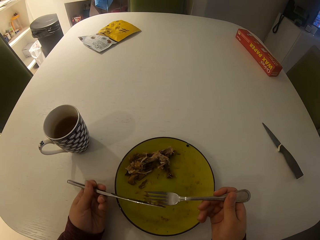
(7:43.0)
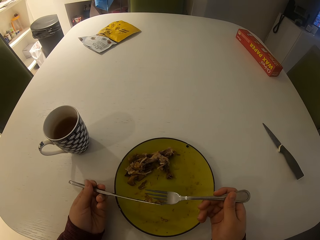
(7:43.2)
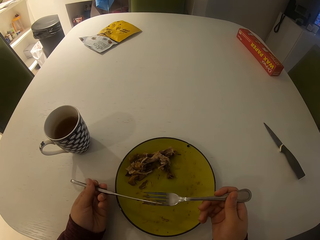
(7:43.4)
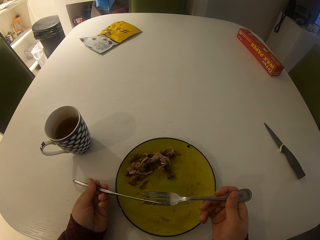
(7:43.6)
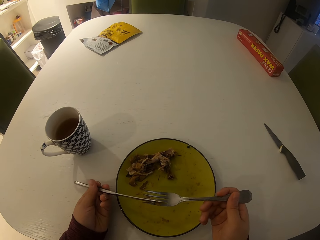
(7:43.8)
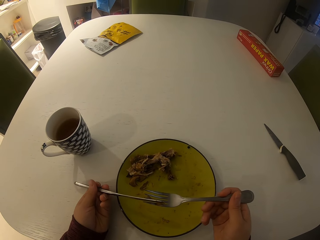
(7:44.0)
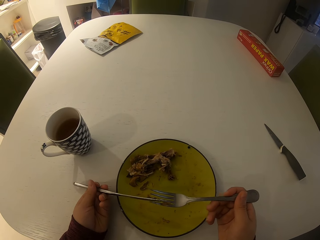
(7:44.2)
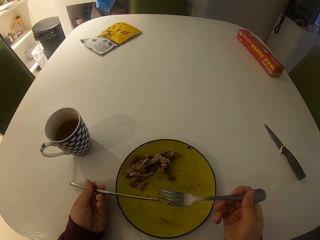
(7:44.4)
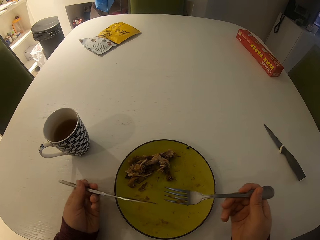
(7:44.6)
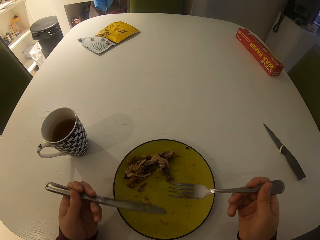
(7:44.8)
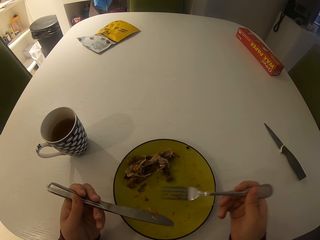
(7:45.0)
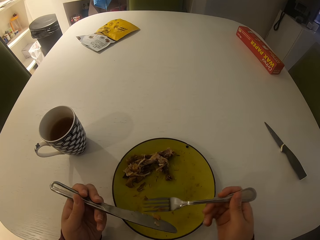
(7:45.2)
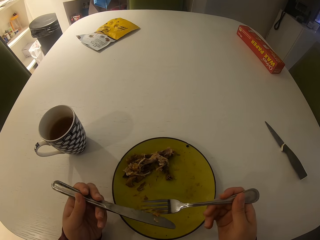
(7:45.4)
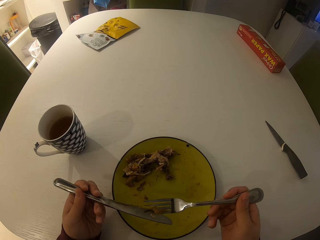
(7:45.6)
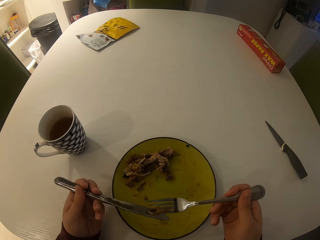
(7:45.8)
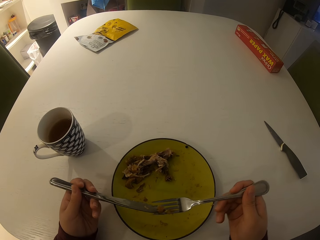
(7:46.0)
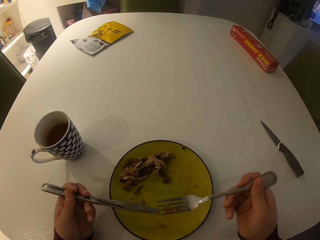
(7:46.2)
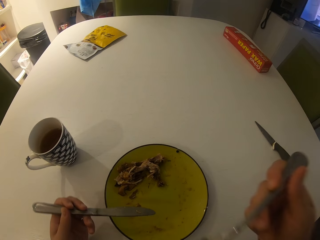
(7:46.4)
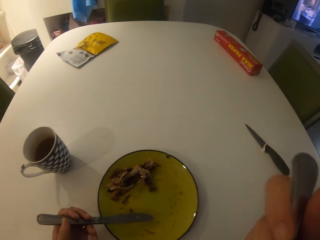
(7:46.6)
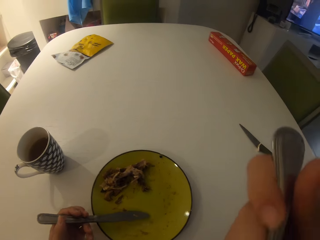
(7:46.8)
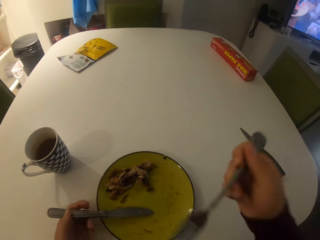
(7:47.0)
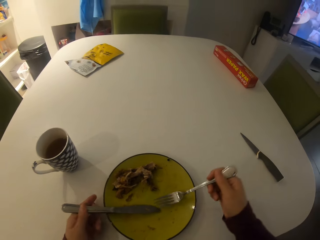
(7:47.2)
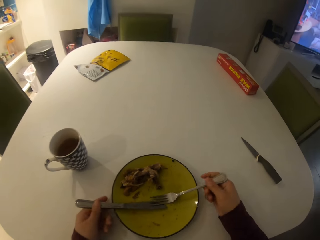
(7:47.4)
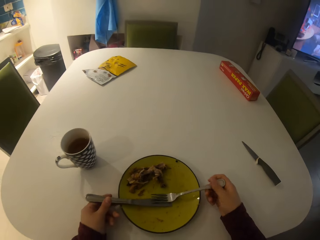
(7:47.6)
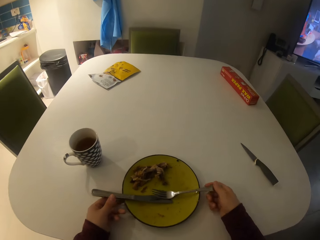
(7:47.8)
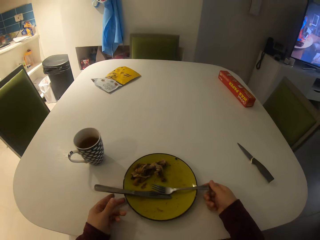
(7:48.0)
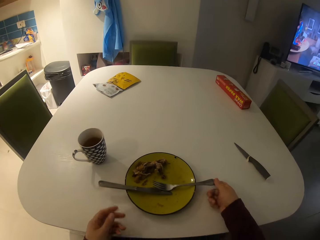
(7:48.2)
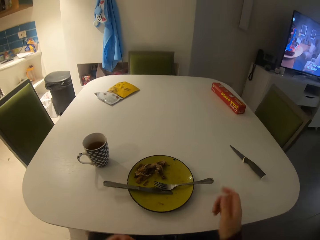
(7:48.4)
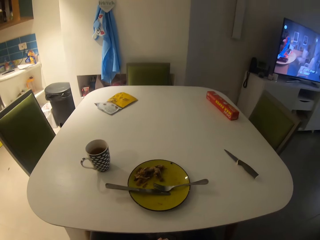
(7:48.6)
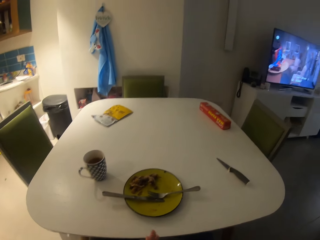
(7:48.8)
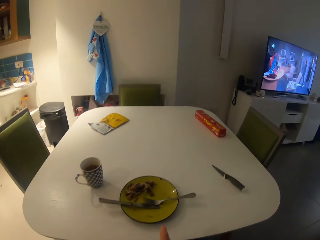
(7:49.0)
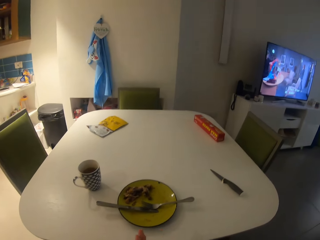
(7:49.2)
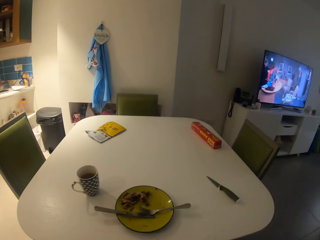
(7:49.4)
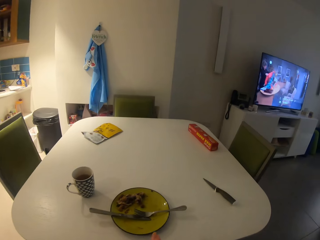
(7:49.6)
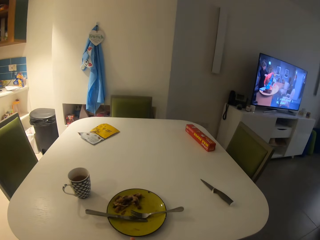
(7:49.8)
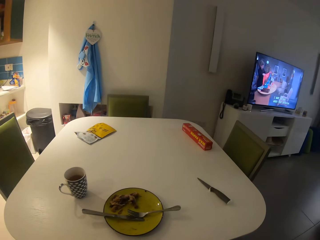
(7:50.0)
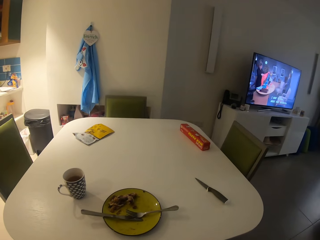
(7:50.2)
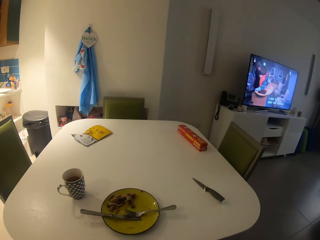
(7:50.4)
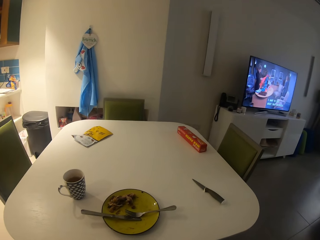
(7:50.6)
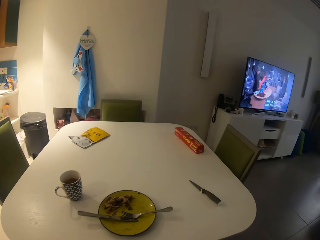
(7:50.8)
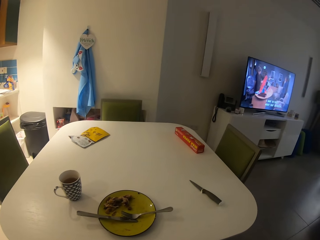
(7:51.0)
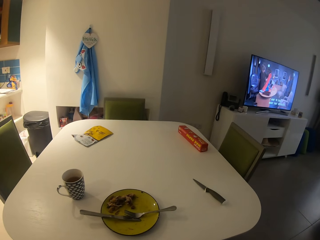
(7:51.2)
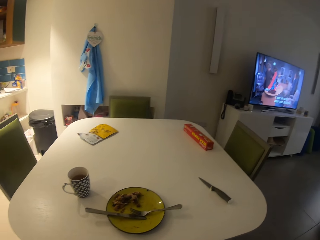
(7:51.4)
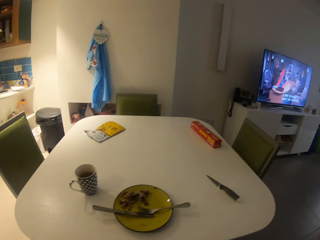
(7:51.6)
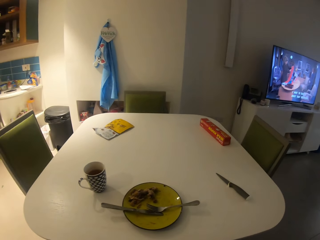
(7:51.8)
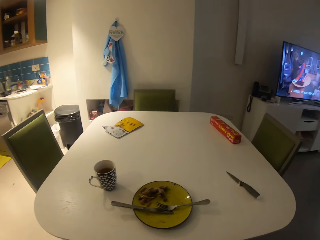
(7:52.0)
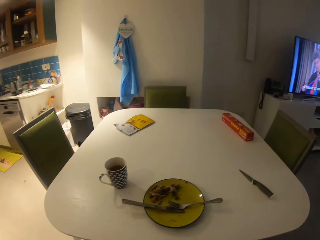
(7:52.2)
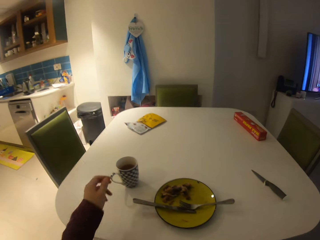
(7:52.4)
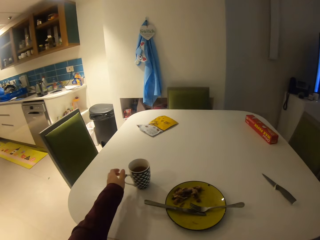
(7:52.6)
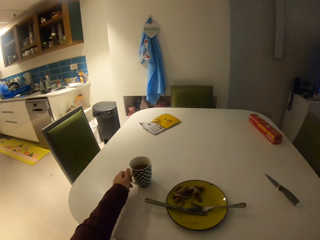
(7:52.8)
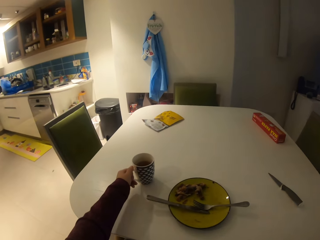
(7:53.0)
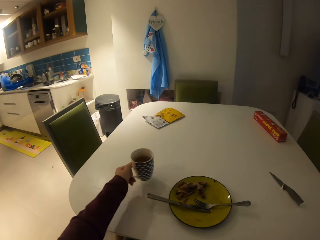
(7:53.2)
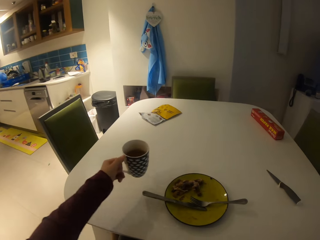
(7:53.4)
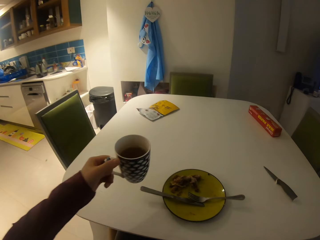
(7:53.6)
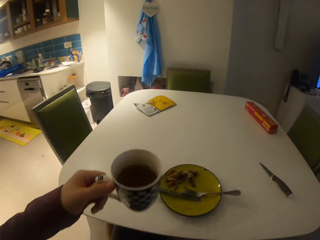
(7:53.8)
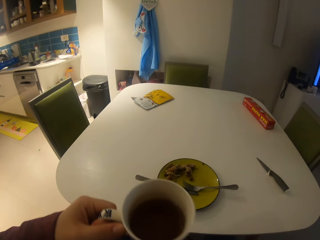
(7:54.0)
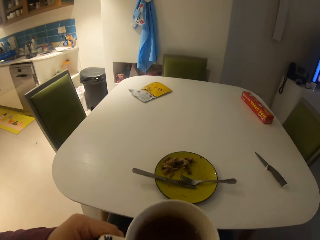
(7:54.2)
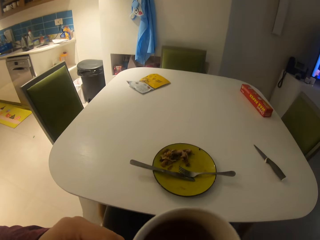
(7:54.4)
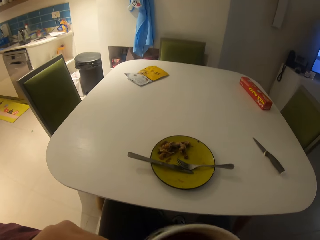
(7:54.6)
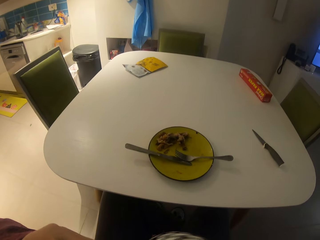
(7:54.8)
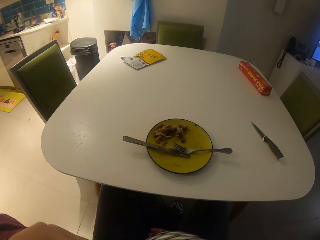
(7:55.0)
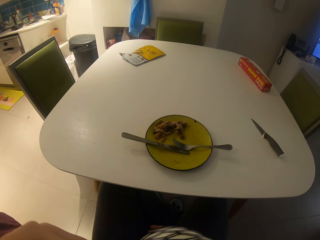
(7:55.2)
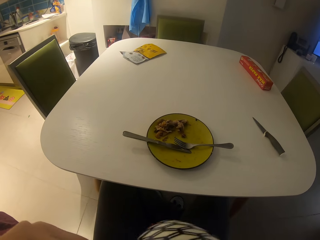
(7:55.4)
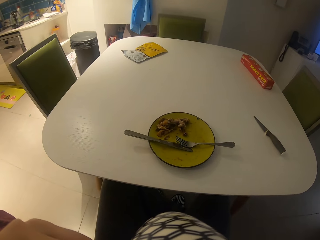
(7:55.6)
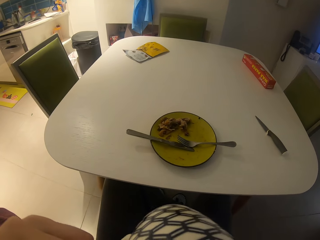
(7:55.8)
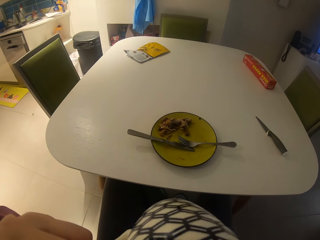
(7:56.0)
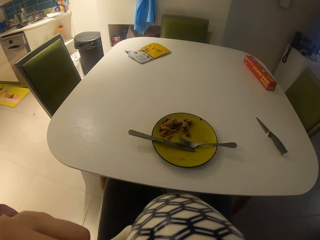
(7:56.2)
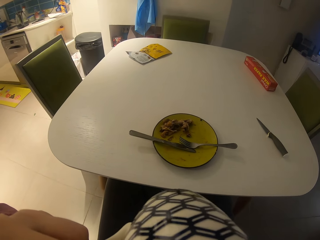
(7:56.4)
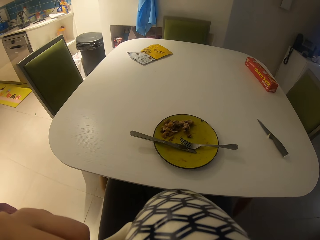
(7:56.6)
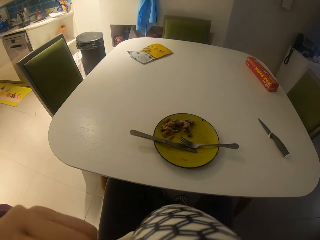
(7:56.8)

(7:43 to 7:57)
The camera wearer gathers food. She drops the fork in her left hand on the plate. She puts the dinner knife on the plate. She drops the fork in her right hand on the plate. She takes a mug or cup on the table with her left hand. She drinks coffee from the mug.

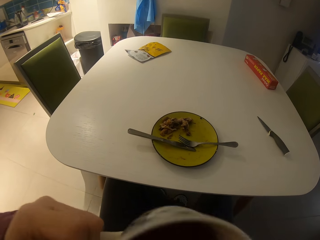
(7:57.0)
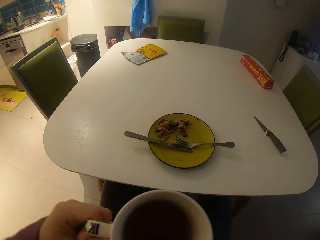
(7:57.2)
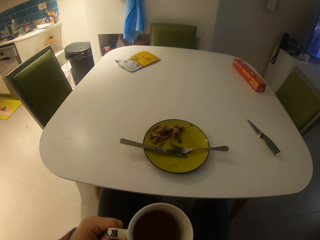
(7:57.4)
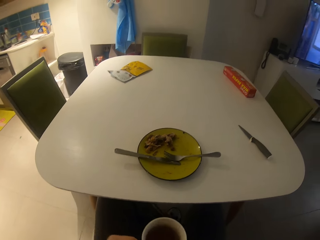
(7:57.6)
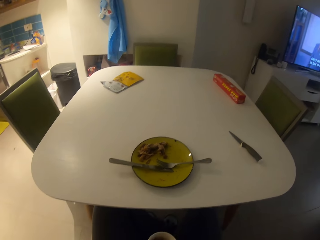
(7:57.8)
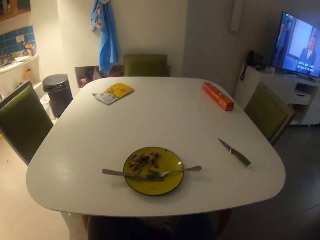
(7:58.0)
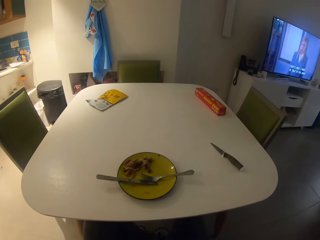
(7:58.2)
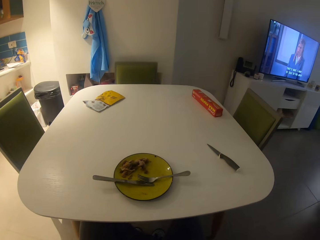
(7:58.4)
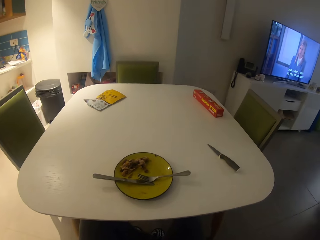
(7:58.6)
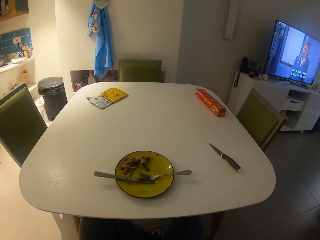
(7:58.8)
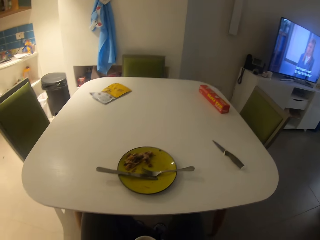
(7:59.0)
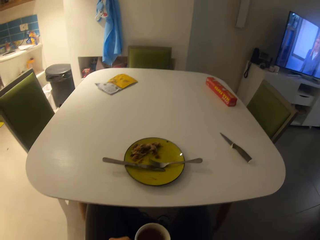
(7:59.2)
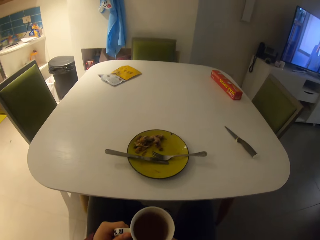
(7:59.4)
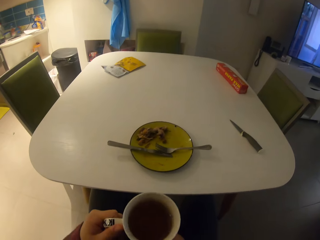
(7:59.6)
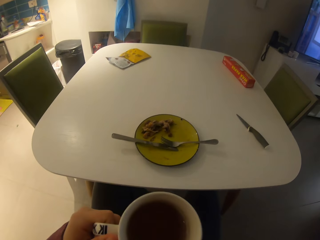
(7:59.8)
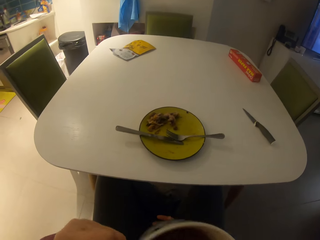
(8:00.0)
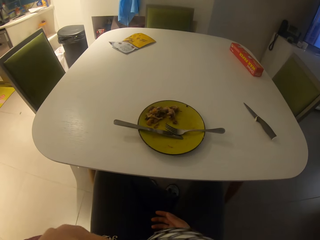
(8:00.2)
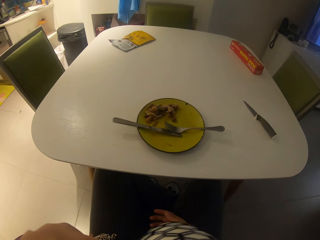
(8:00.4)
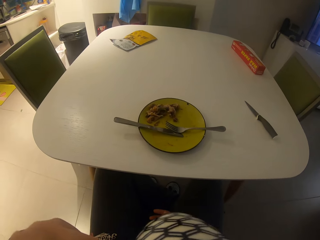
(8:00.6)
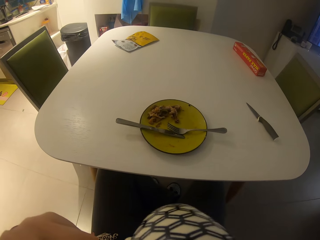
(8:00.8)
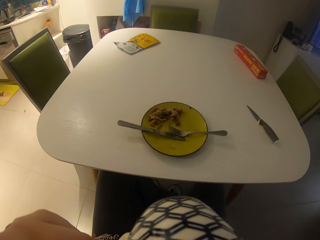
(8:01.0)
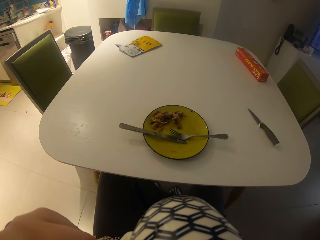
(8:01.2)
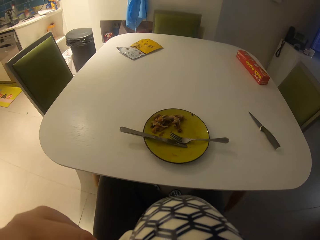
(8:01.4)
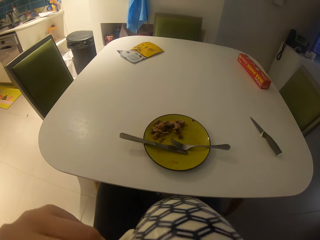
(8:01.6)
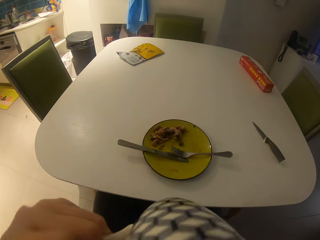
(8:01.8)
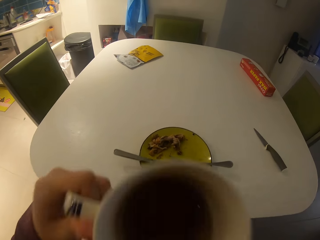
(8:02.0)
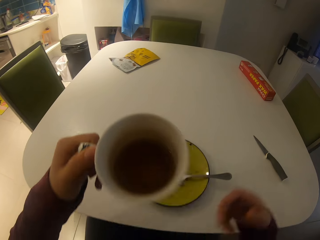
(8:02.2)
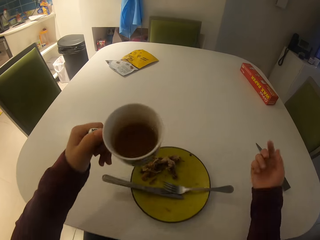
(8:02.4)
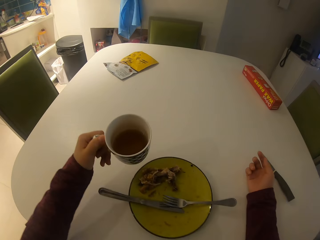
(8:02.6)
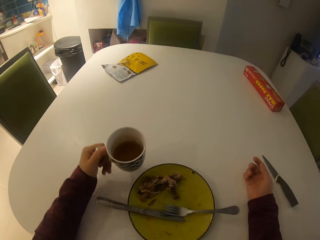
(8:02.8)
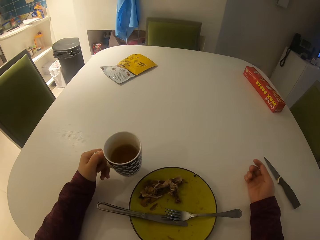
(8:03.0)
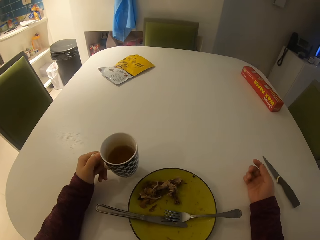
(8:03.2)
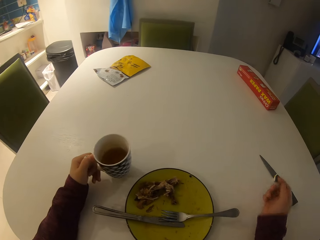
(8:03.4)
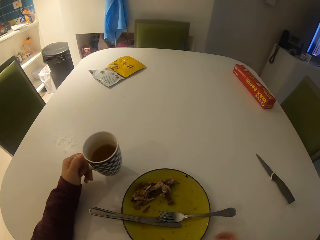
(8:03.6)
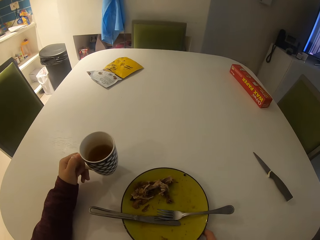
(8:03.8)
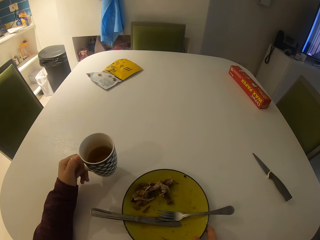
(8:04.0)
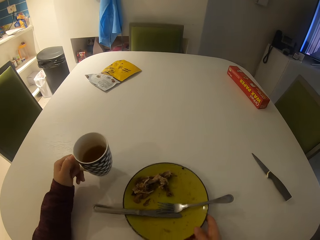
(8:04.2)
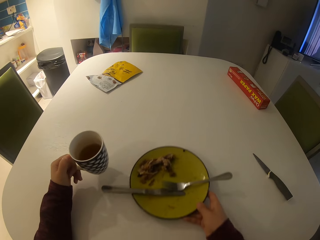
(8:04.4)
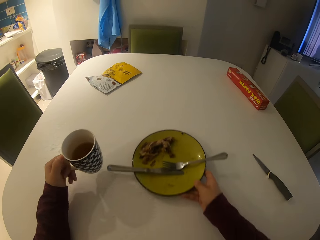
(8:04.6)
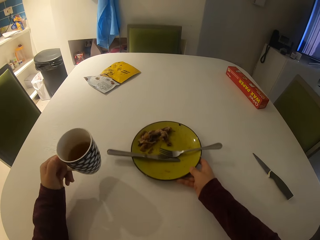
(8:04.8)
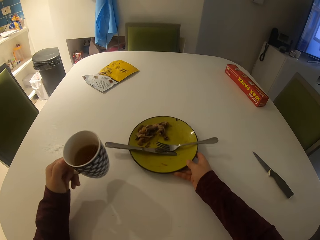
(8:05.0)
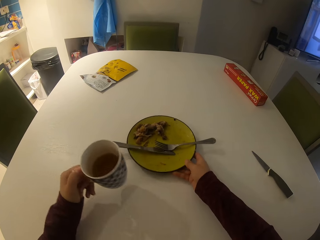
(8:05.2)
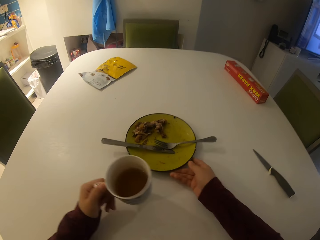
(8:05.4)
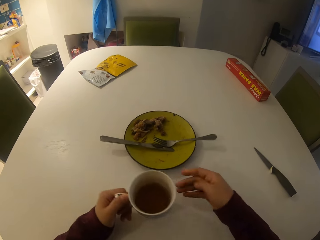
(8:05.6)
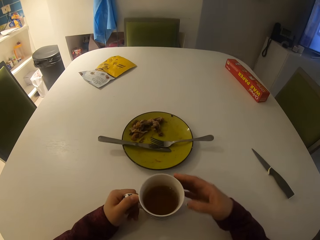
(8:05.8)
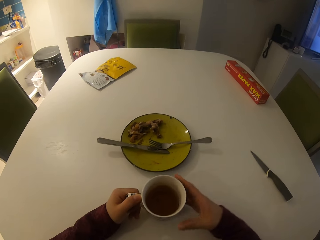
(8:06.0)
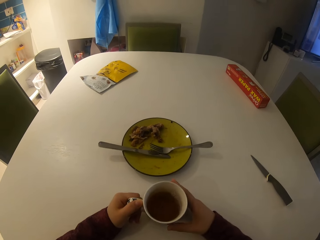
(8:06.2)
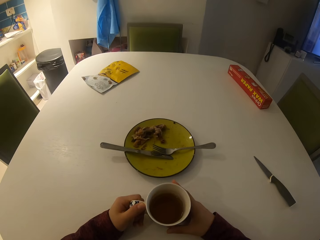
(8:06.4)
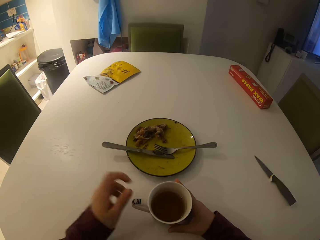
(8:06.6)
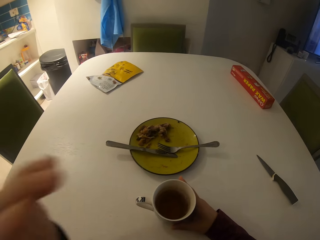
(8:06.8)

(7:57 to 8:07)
The camera wearer holds the cup or mug. She drinks coffee. She puts the cup on the table. She moves the plate aside on the table with her right hand. She touches the mug in her left hand with her right hand. She holds the cup with both hands.
